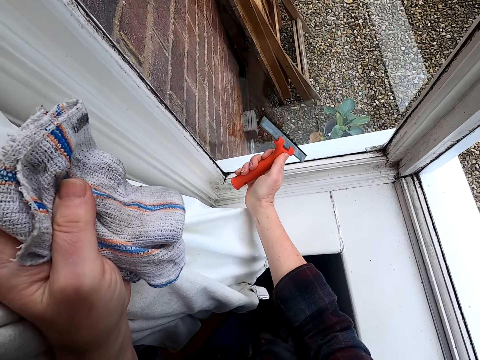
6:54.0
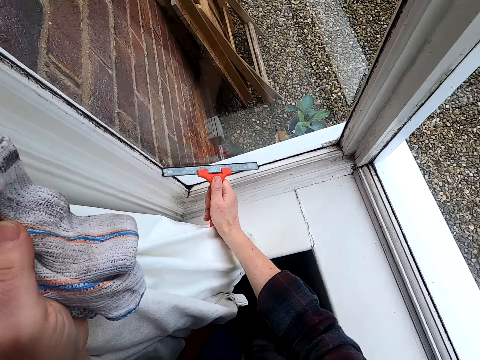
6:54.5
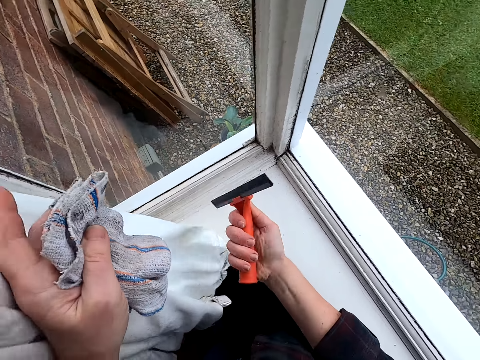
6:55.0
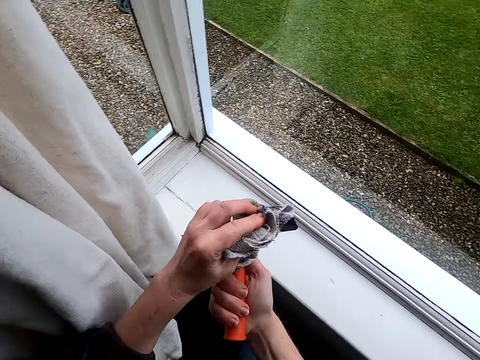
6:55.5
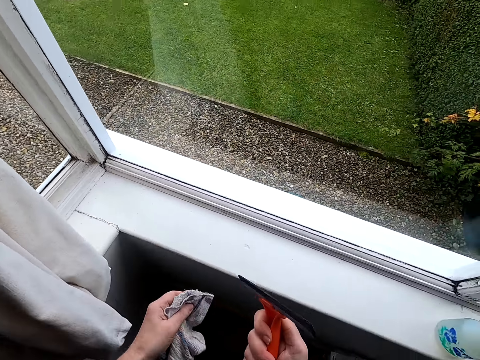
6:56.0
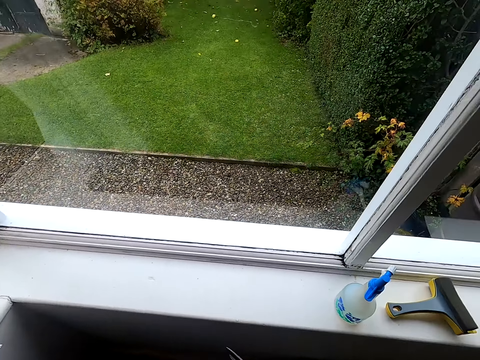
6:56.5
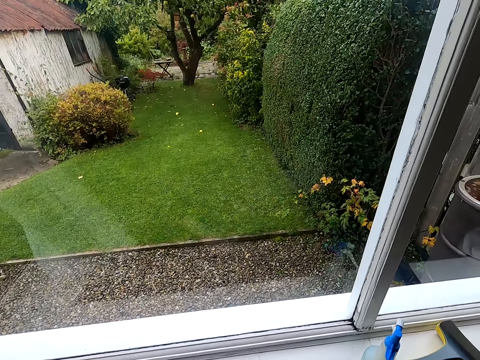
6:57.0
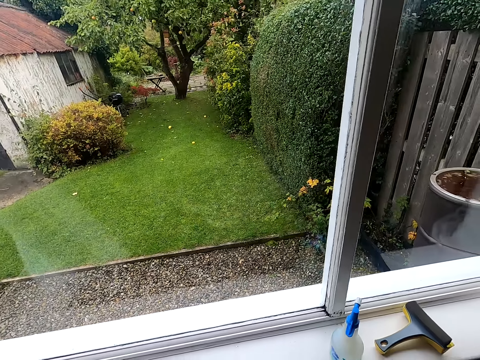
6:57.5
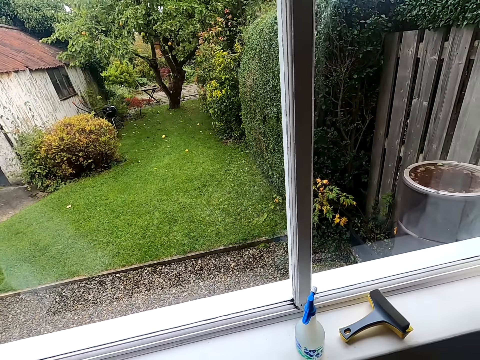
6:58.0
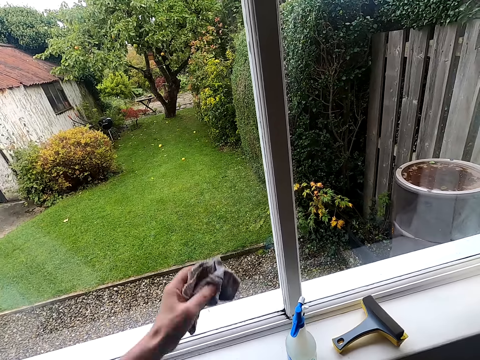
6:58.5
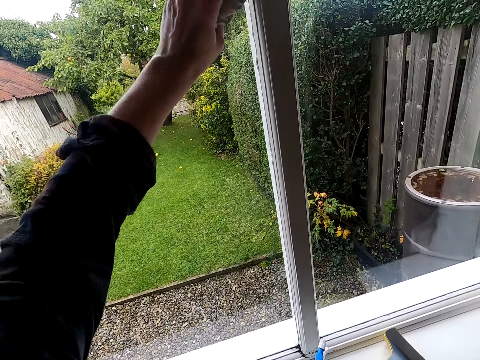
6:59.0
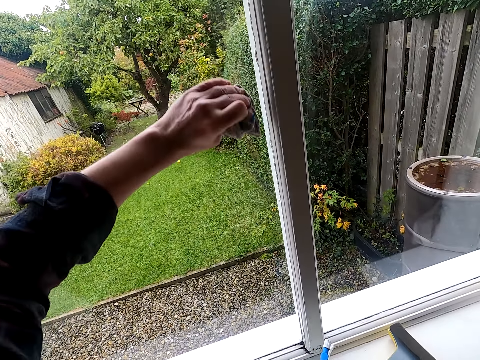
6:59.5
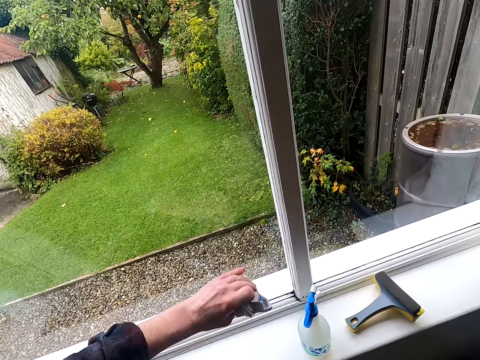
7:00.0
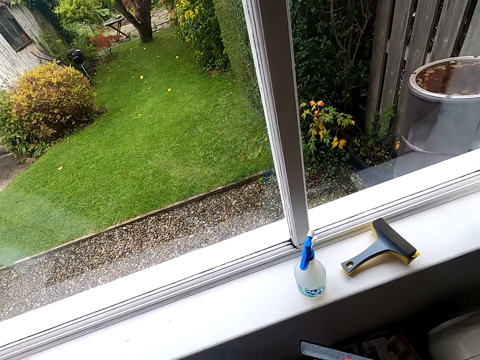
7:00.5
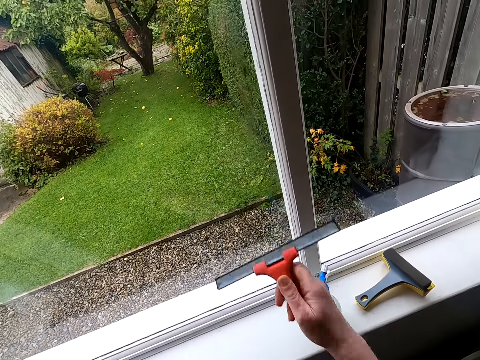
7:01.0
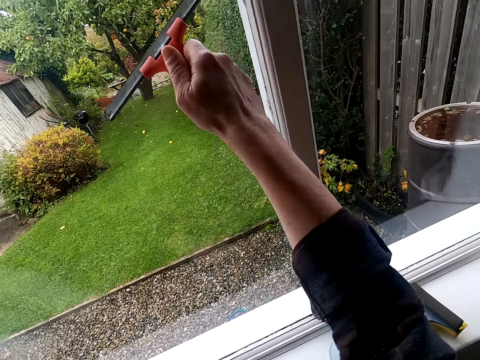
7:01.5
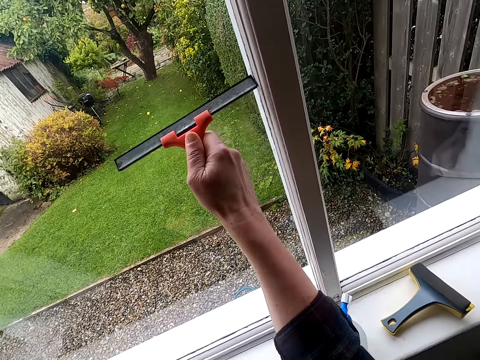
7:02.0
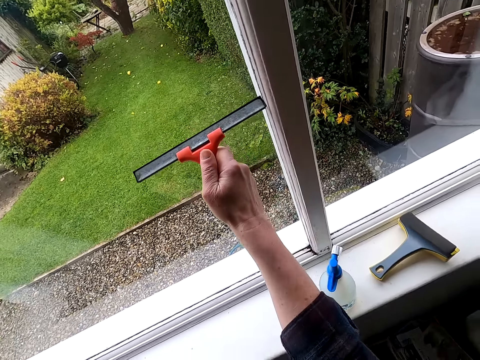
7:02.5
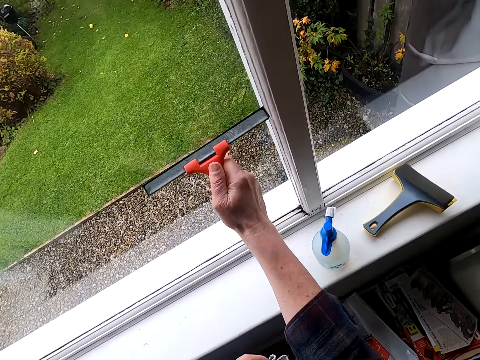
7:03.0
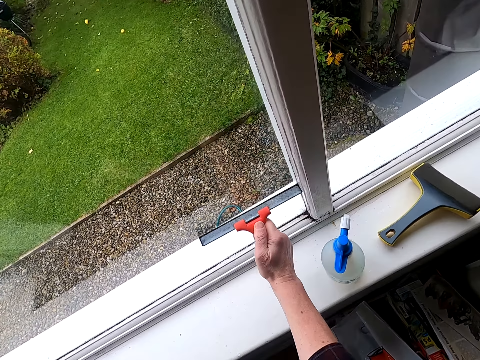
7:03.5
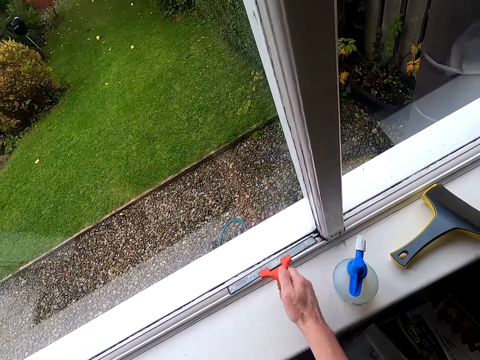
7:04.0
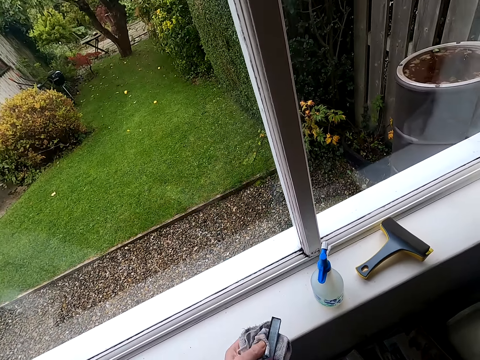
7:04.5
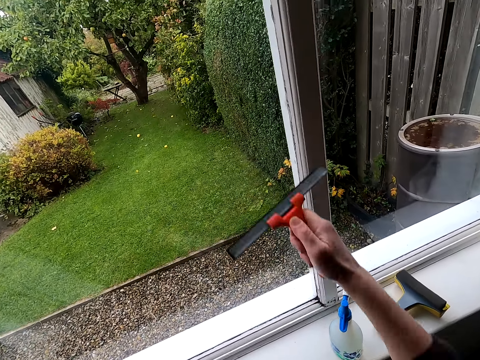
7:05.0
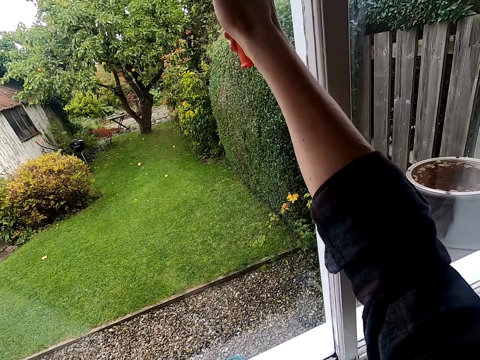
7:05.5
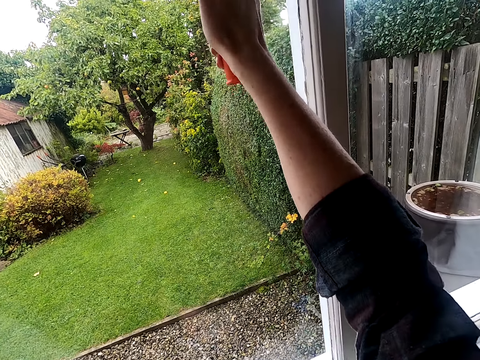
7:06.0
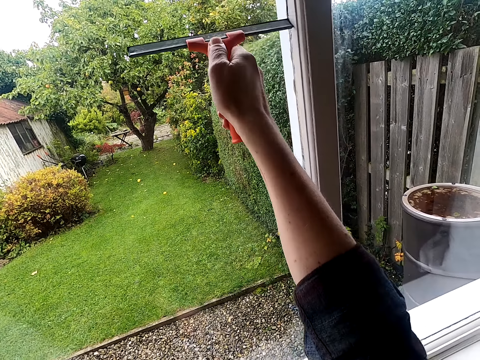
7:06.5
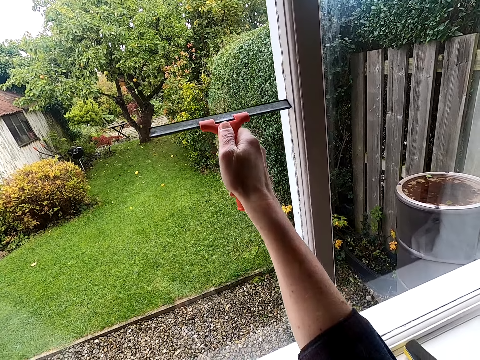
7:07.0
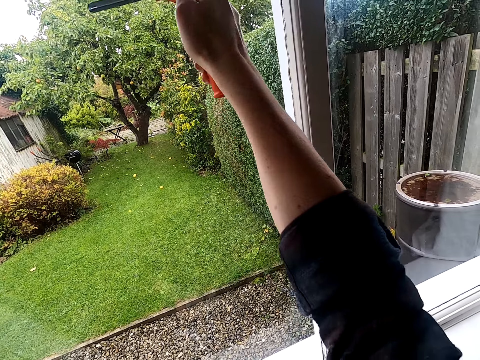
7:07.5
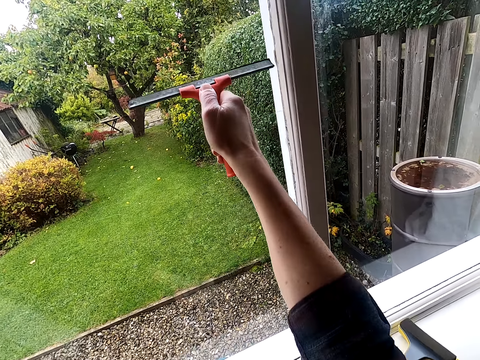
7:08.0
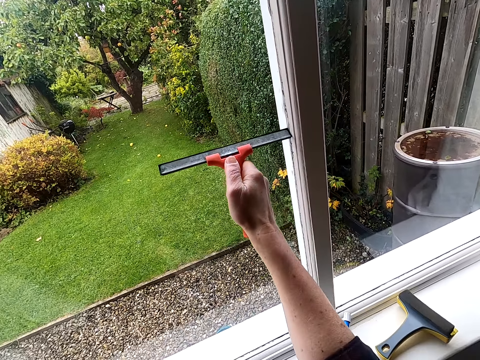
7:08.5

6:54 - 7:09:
The camera wearer looks around a room. They wipe a squeegee with a kitchen towel. They look at the window. They wipe a window glass with the kitchen towel. They look around the room. They clean the window glass with the squeegee. They wipe the squeegee with the kitchen towel. They clean the window glass with the squeegee.

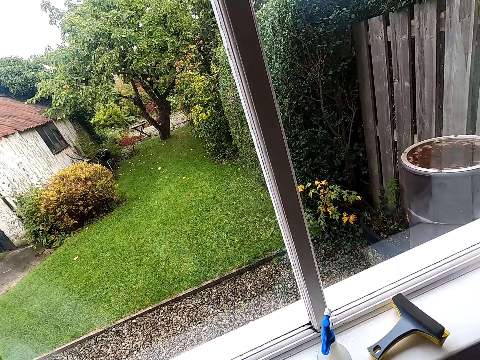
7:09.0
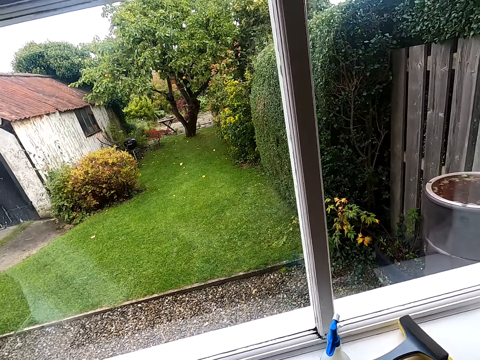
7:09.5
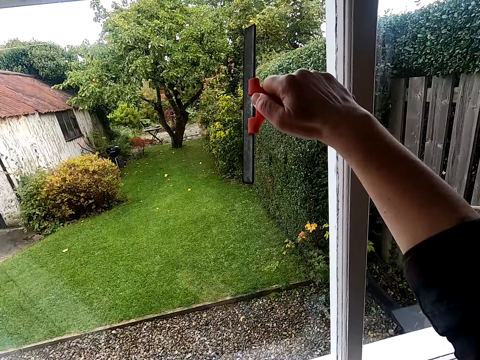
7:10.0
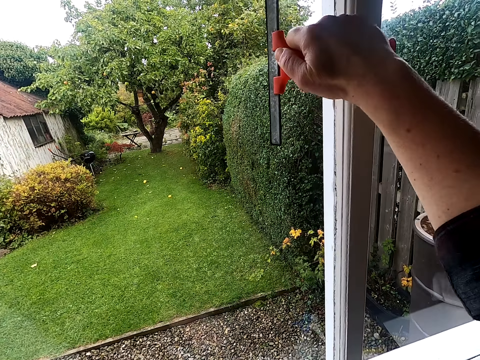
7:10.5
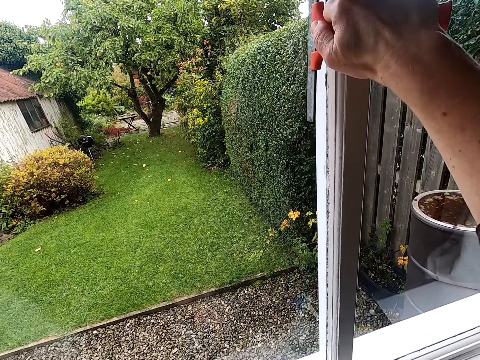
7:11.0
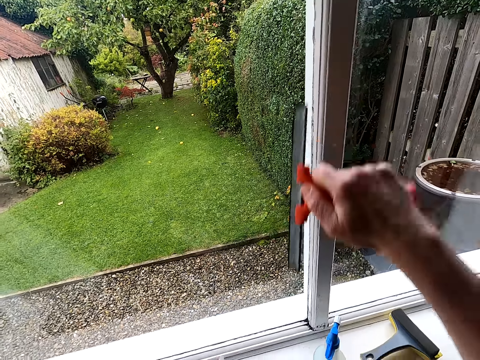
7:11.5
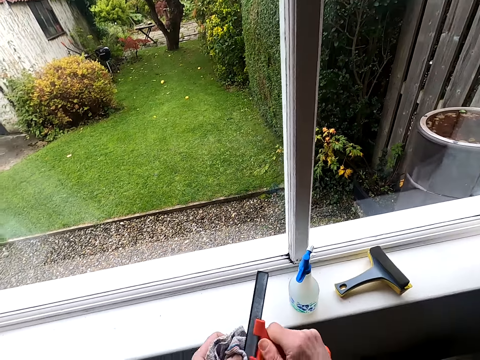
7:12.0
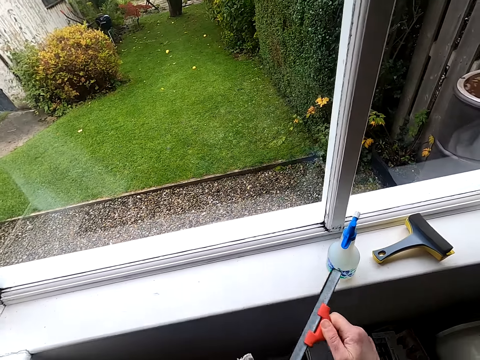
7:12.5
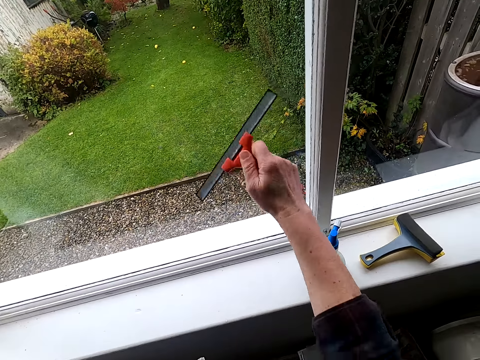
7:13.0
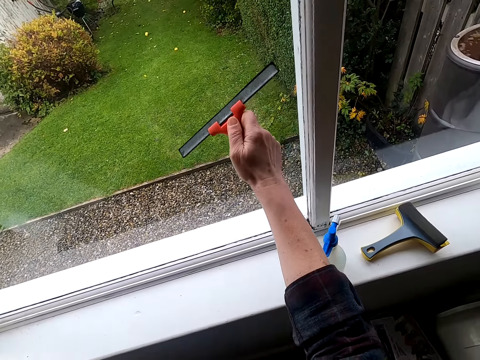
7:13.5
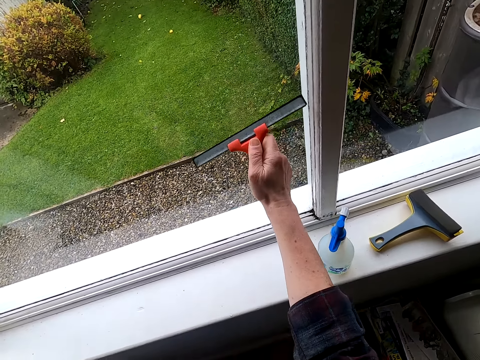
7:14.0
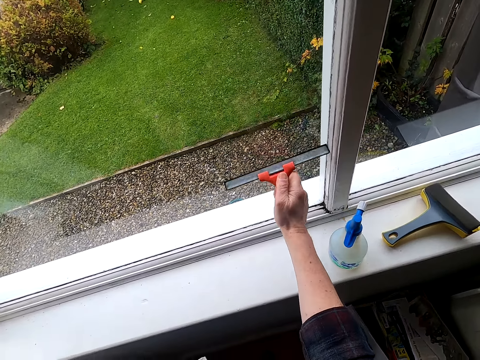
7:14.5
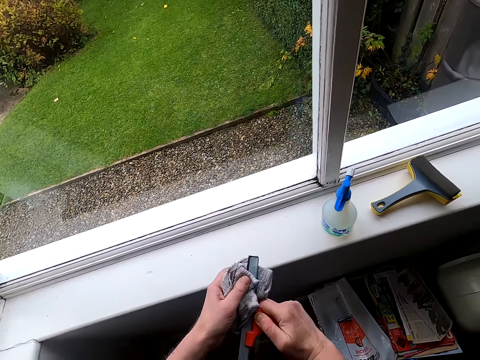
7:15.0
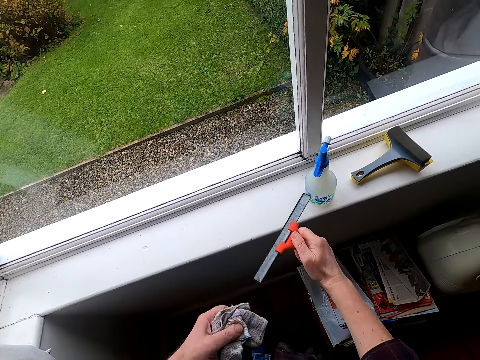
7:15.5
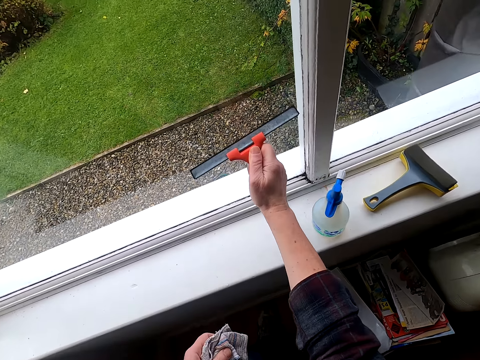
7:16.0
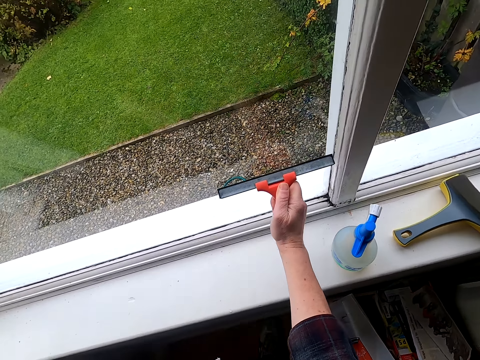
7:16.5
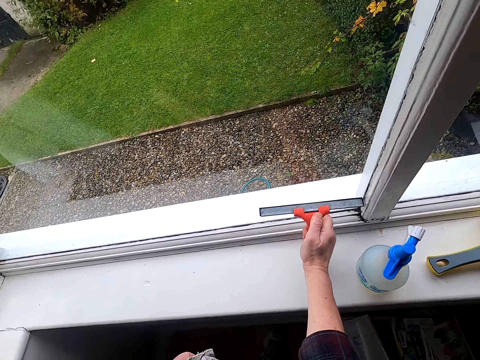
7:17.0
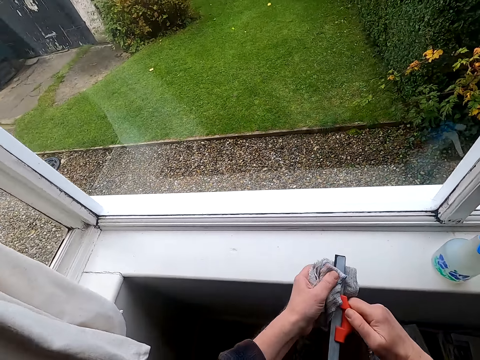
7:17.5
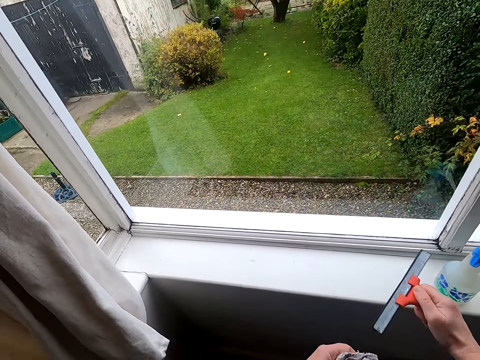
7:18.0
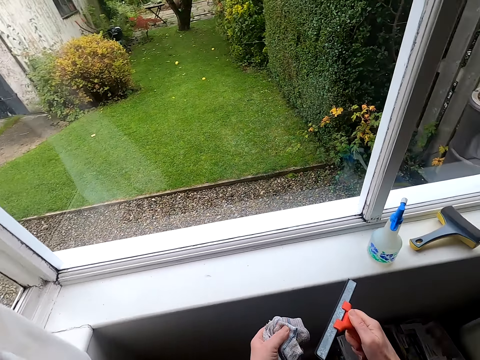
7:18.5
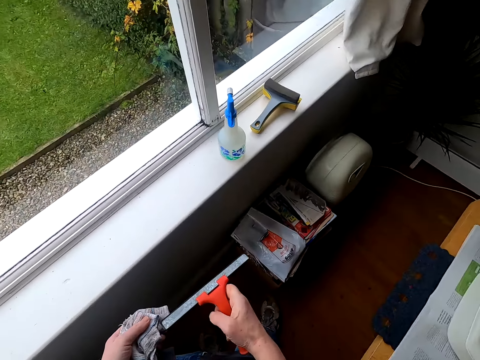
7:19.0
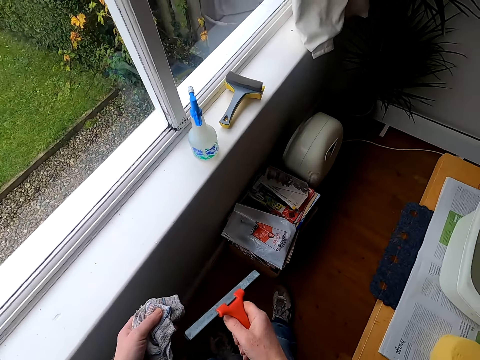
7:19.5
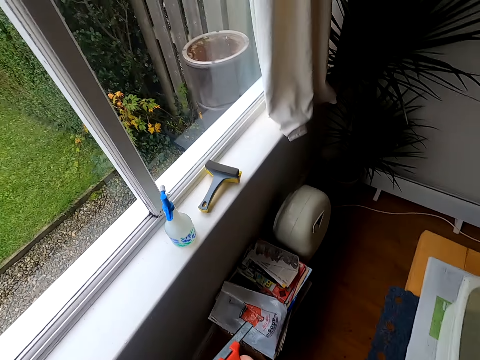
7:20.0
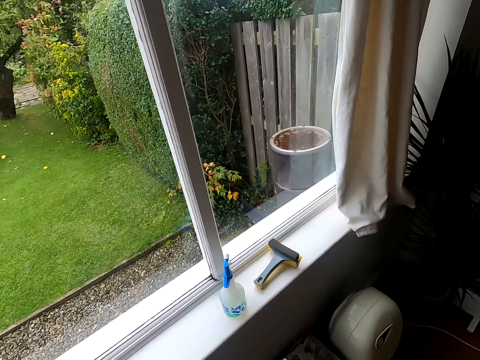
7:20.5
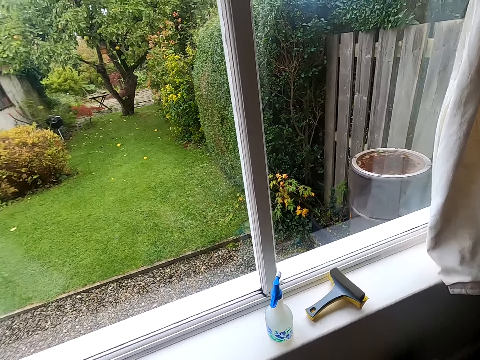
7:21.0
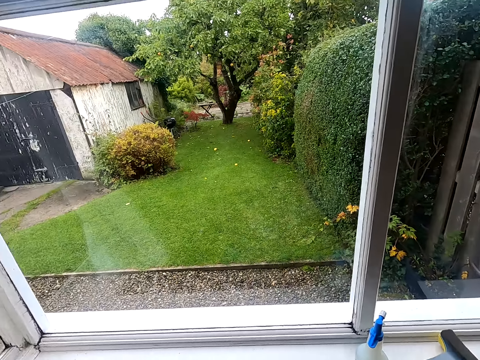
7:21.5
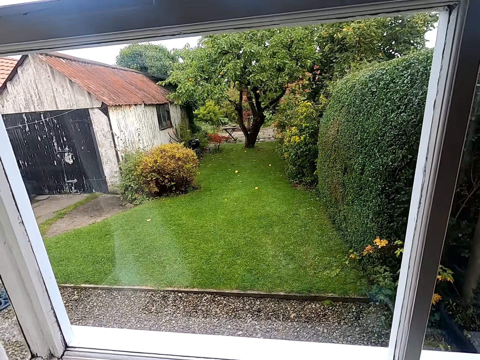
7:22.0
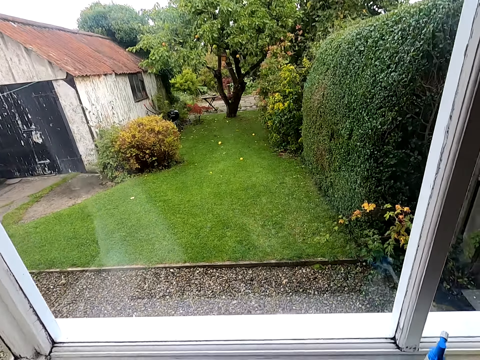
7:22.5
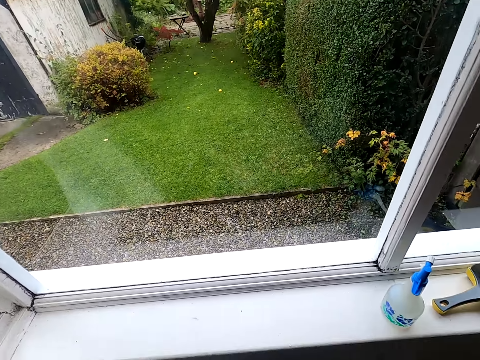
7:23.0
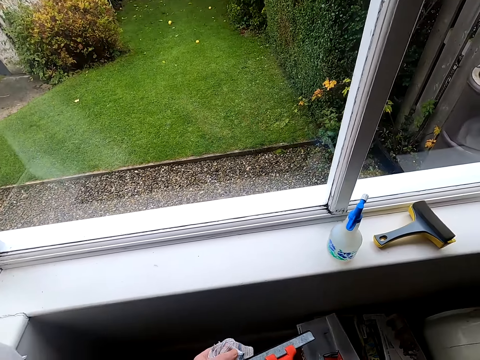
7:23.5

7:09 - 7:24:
The camera wearer wipes a squeegee with a kitchen towel. They clean a window glass with the squeegee. They wipe the squeegee with the kitchen towel. They clean the window glass with the squeegee. They wipe the squeegee with the kitchen towel. They clean the window glass with the squeegee. They wipe the squeegee with the kitchen towel. They look around a room. They look at the window.
